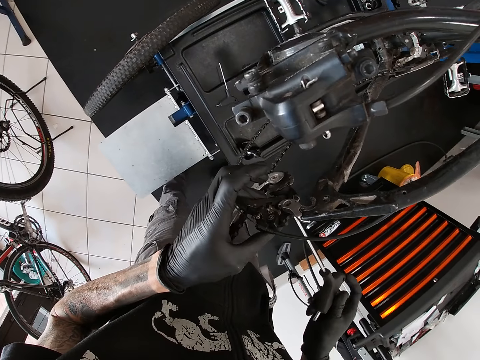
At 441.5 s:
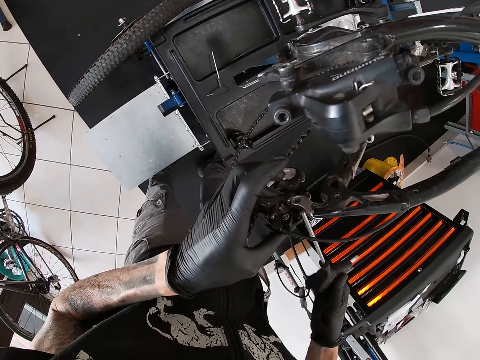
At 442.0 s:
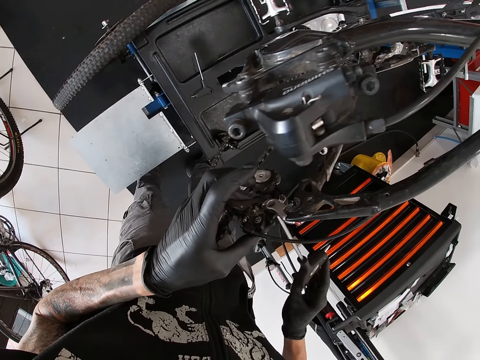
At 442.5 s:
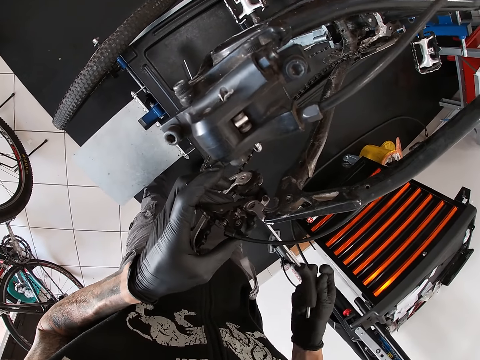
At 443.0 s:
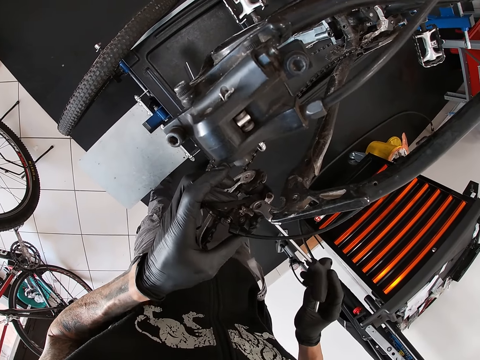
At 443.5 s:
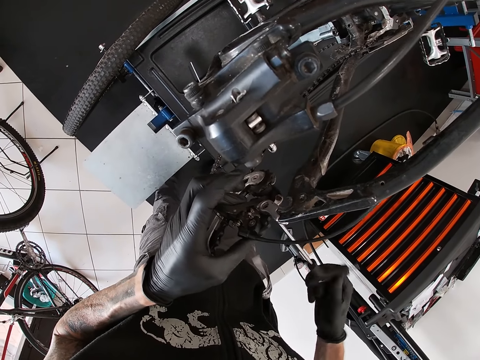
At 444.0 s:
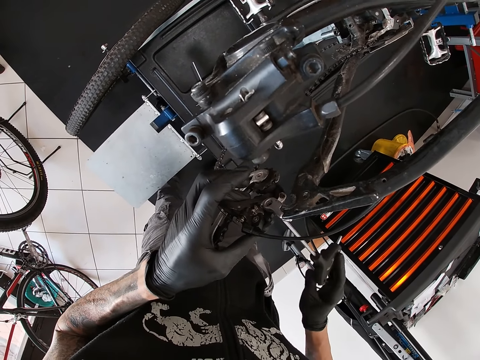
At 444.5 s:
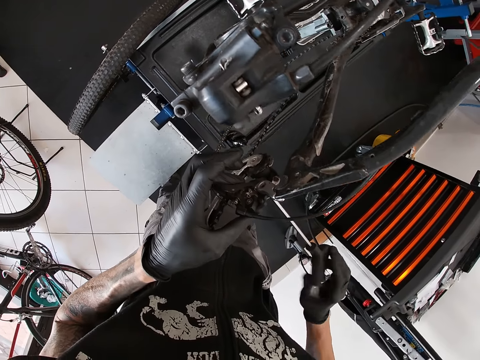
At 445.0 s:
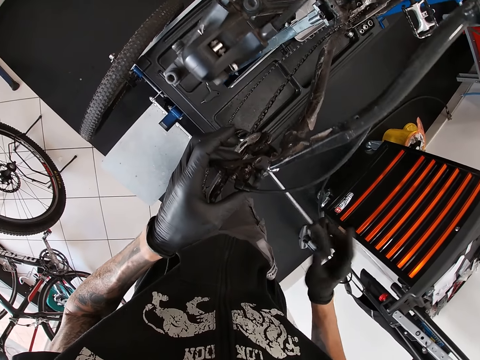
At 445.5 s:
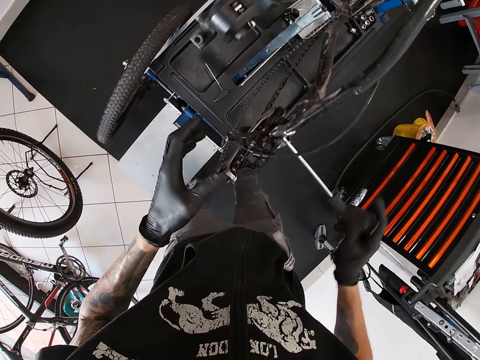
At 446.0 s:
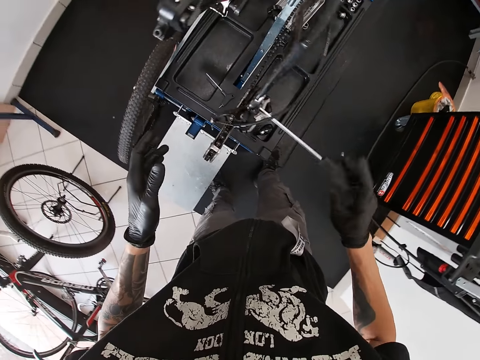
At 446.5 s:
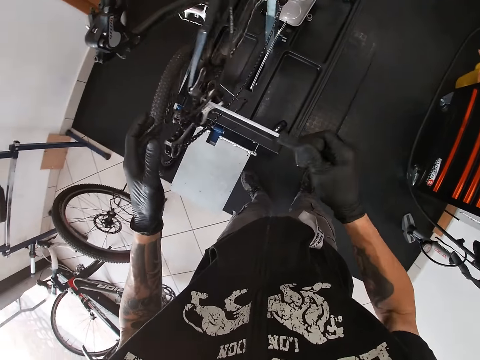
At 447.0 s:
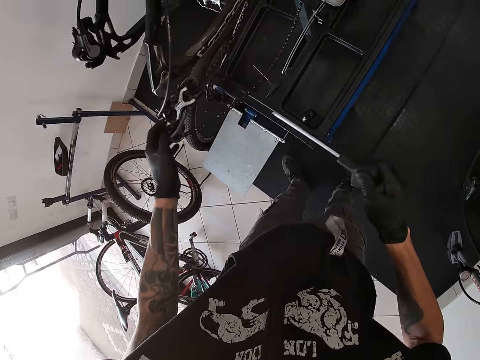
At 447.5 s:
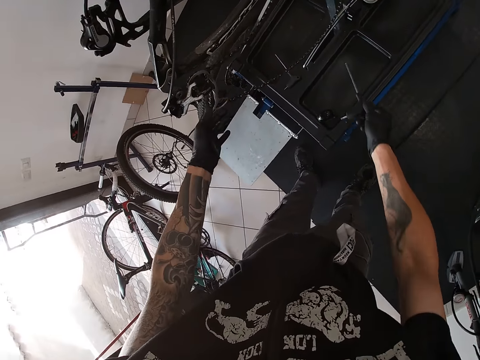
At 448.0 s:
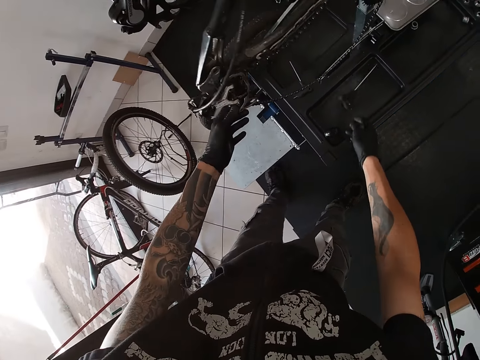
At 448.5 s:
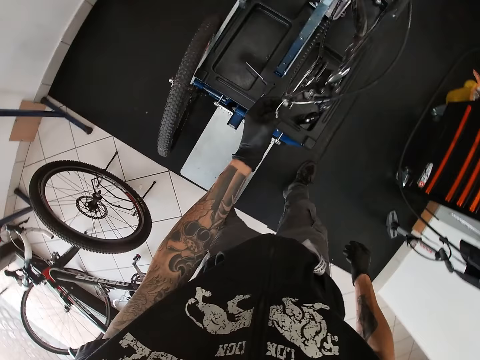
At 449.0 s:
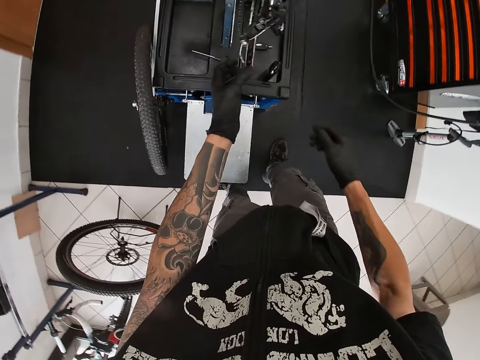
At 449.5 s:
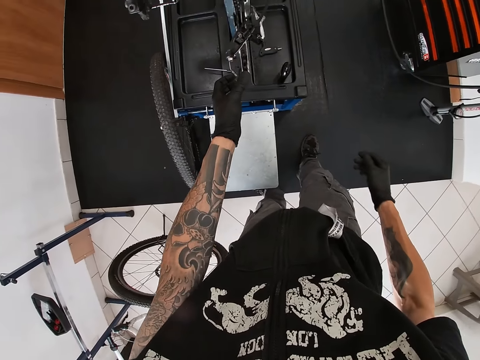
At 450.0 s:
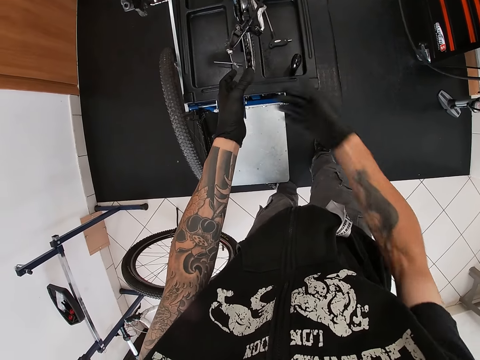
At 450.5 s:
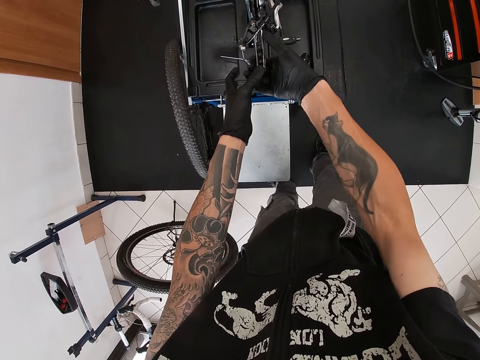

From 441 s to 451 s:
The camera wearer moves the gear system with his left hand. He drops the screwdriver in his right hand on the shelf. He adjusts the gear system using both hands.

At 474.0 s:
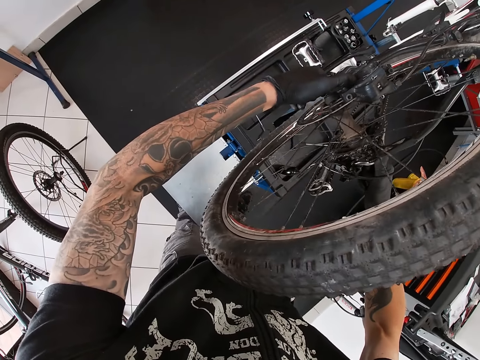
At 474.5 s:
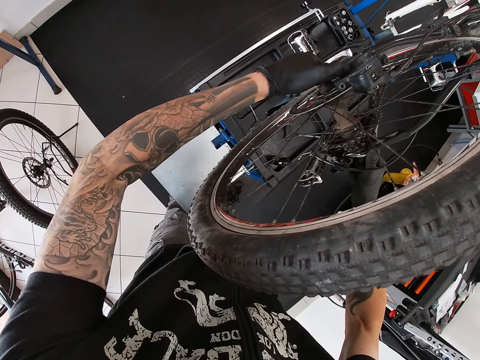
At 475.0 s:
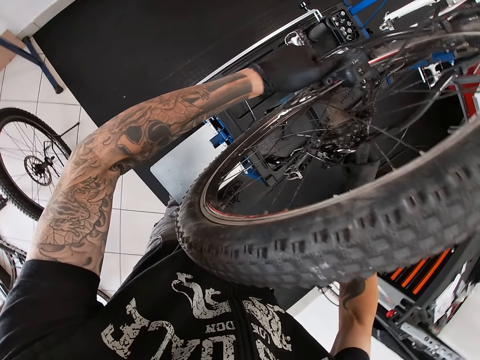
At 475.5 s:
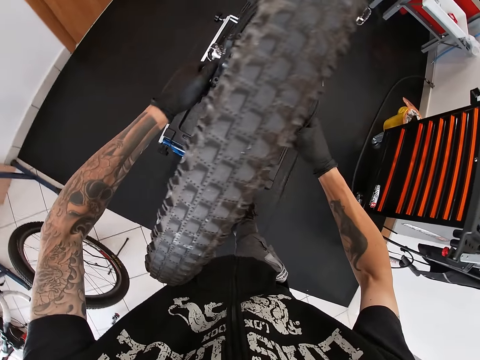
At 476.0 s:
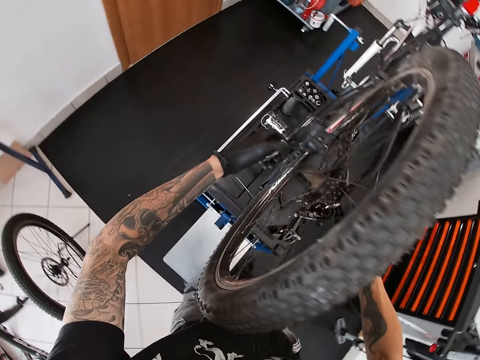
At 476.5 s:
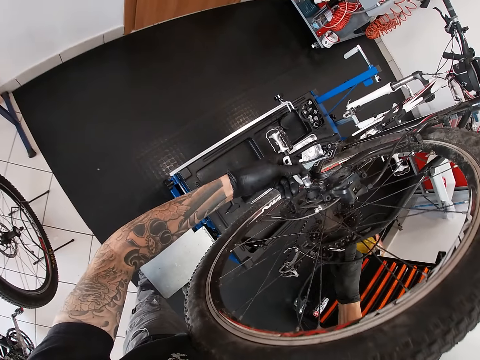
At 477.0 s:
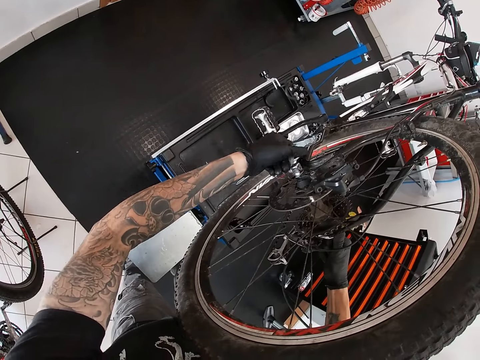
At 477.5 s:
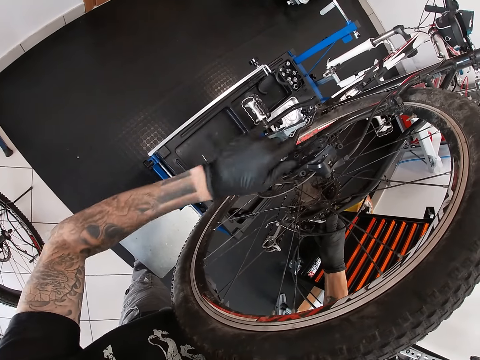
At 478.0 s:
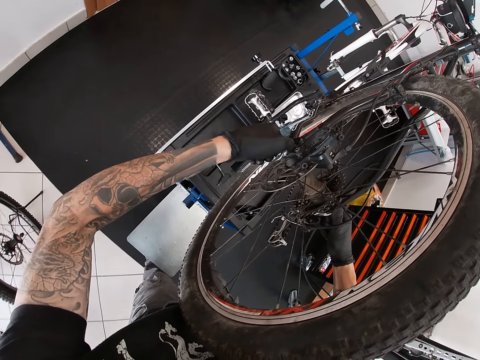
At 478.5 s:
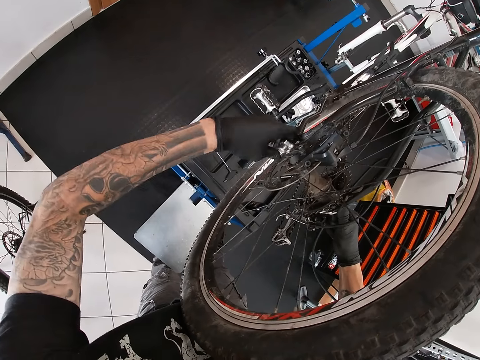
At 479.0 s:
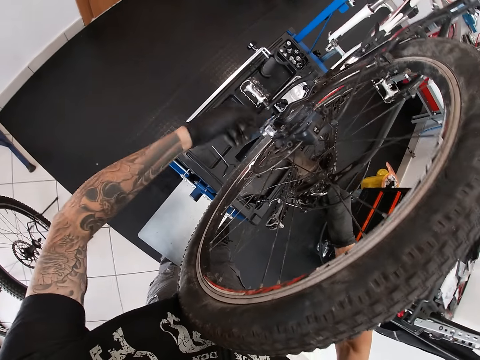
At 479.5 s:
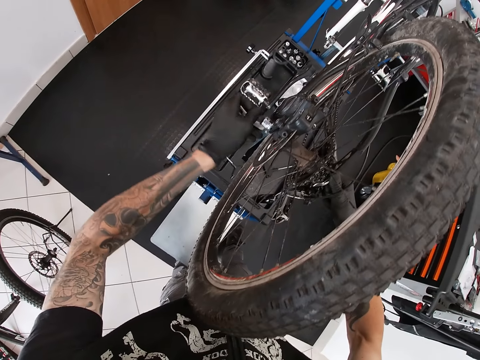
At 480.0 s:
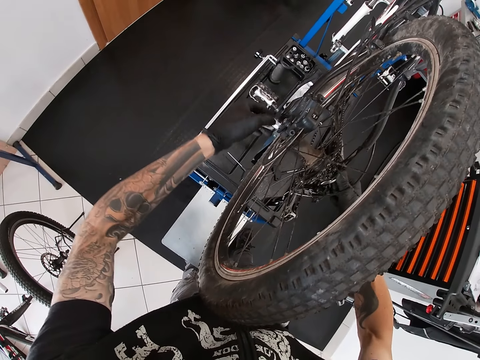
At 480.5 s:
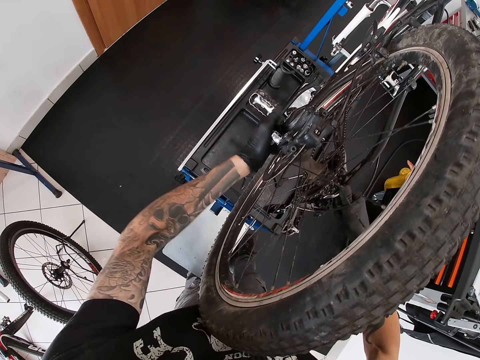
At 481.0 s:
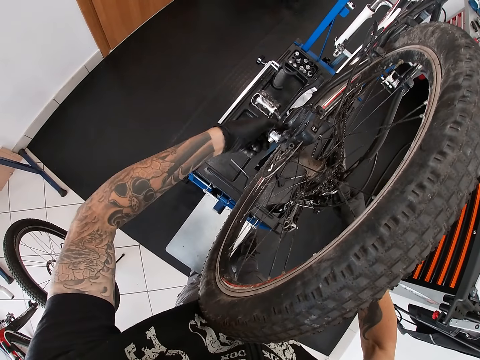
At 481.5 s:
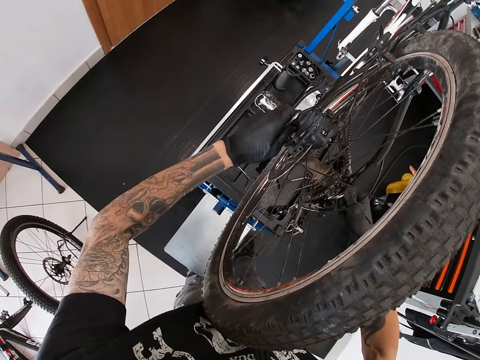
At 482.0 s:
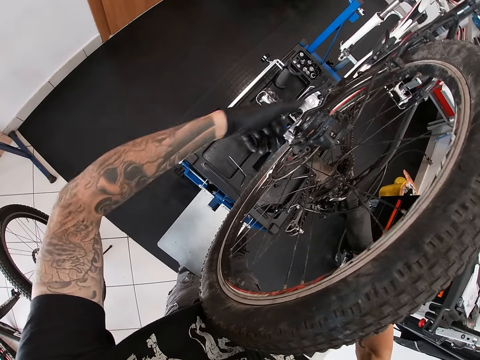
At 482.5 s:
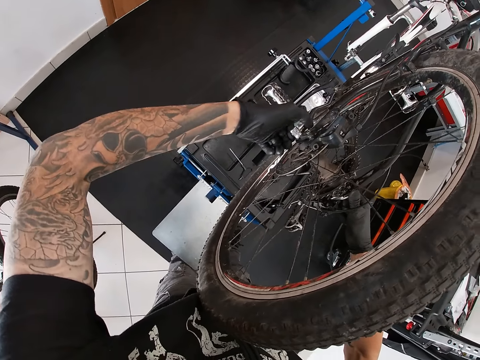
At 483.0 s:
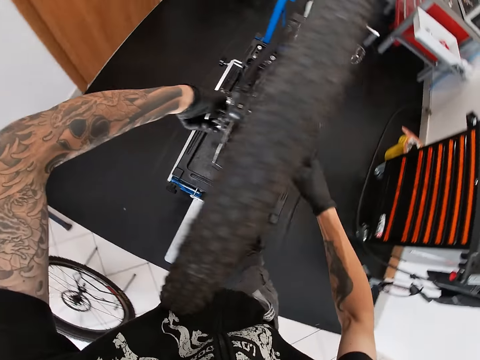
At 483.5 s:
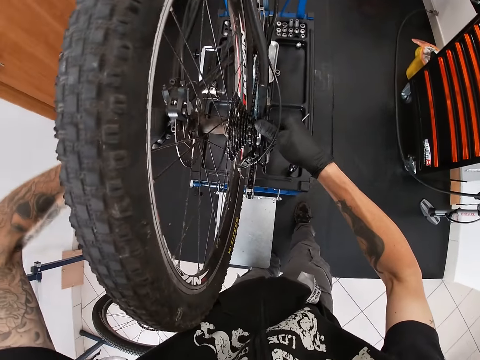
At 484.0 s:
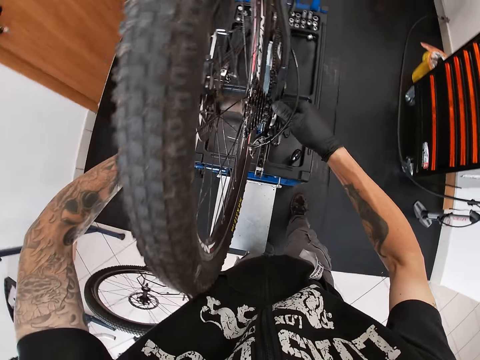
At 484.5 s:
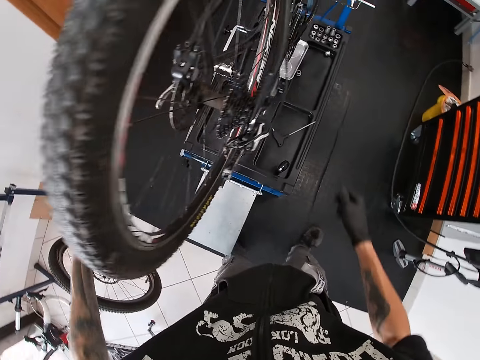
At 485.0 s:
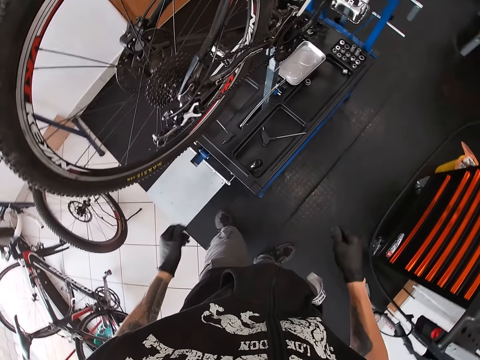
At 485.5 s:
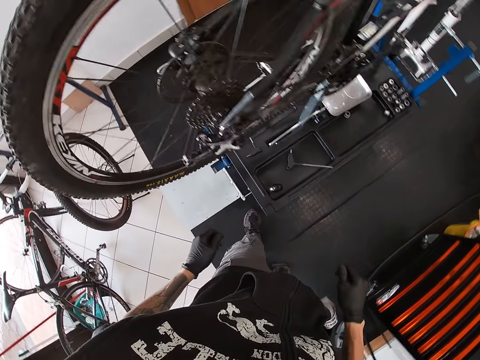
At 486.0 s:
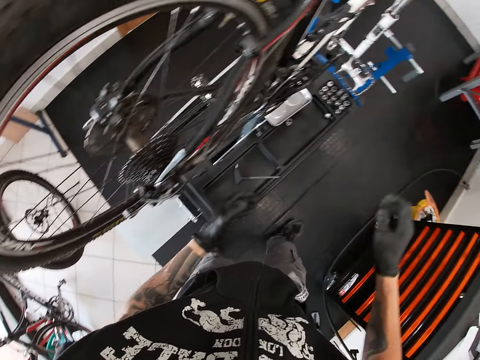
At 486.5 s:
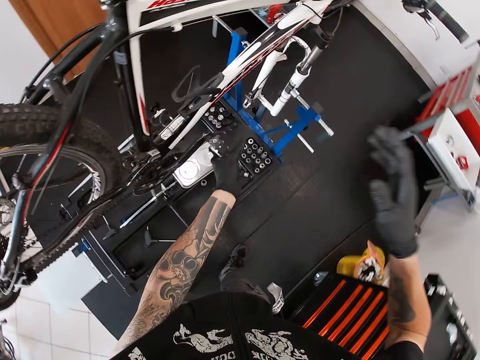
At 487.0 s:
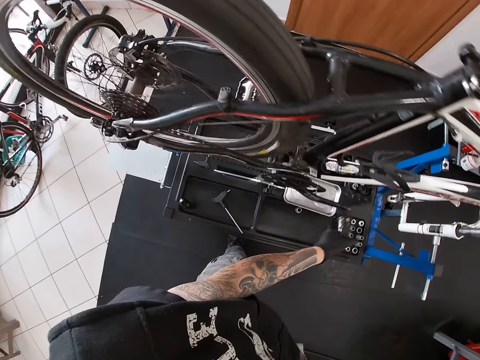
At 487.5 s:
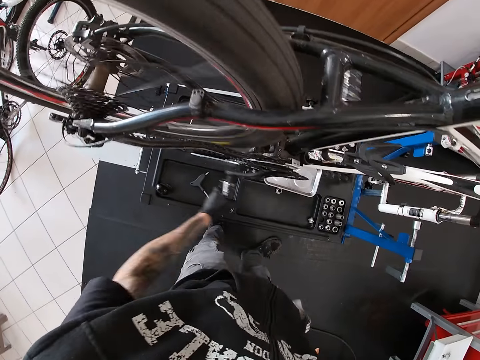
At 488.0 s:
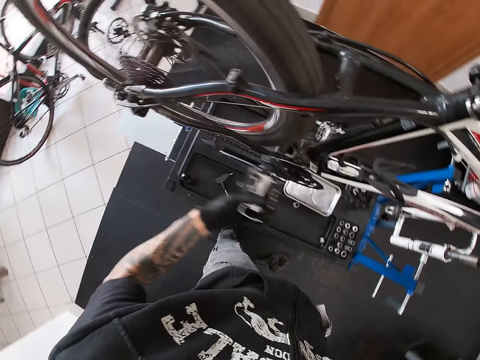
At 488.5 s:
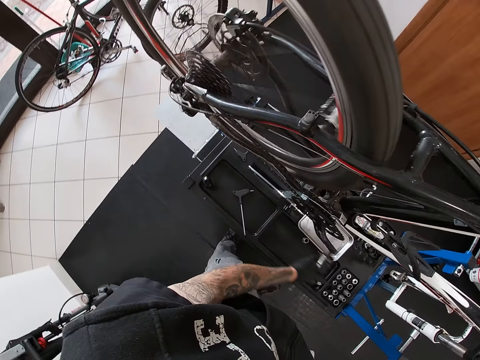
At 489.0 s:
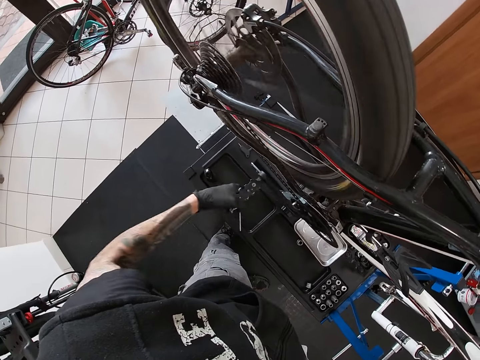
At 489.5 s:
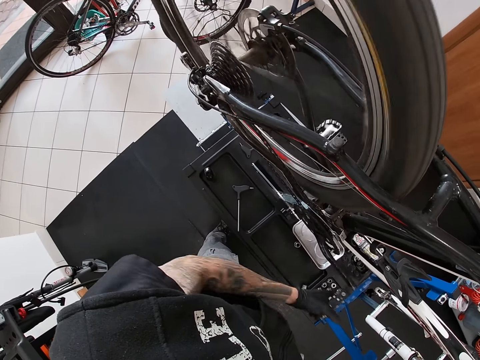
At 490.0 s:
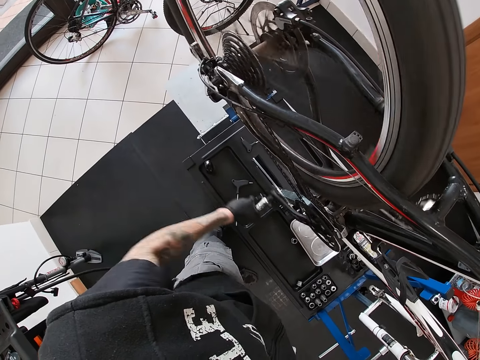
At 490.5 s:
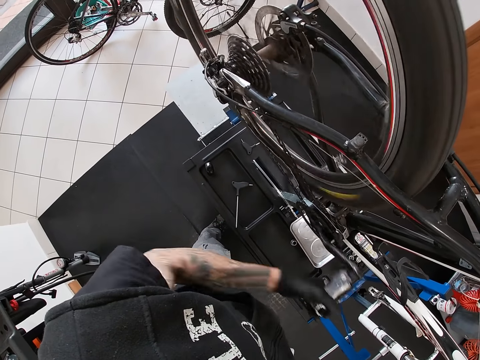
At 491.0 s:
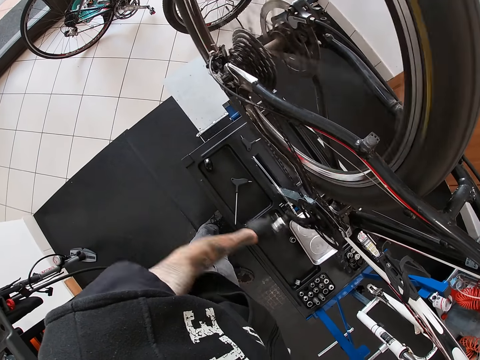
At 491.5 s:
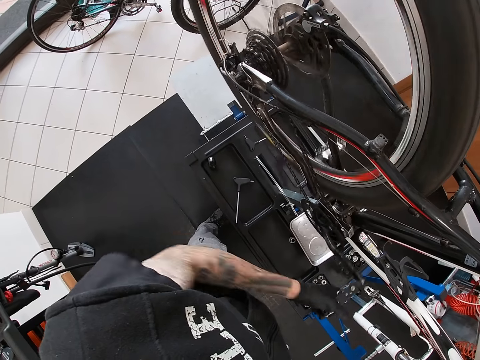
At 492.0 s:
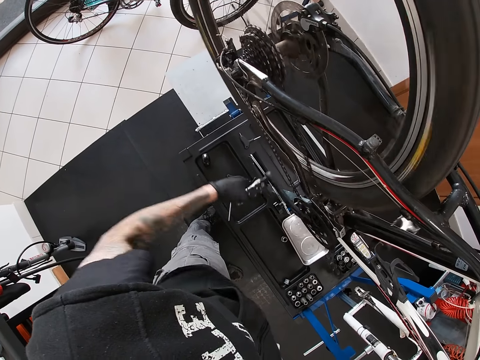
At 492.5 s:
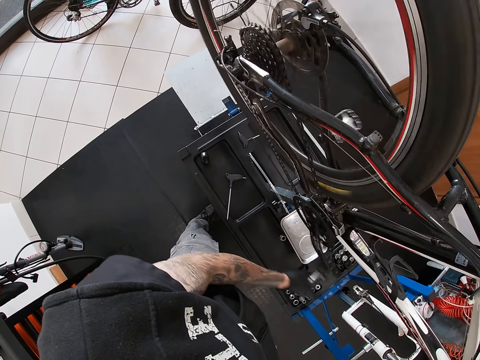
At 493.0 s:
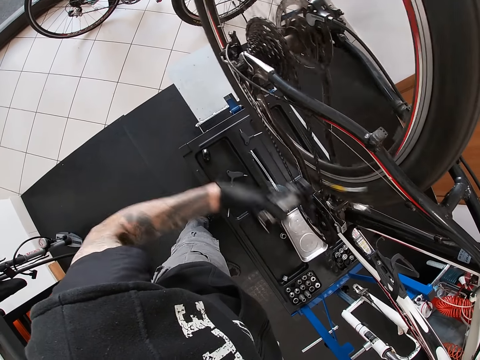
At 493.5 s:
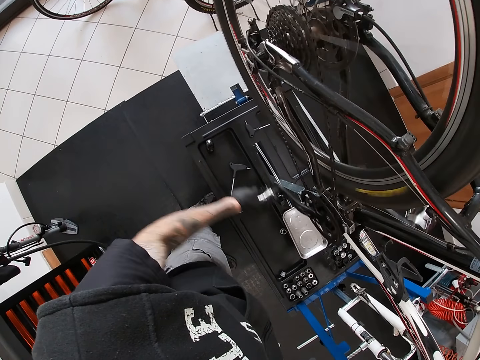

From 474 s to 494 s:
The camera wearer screws a nut on the bicycle gear system with his left hand. He tightens a right derailleur. He turns the bicycle pedal with his left hand.
